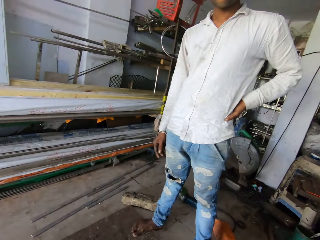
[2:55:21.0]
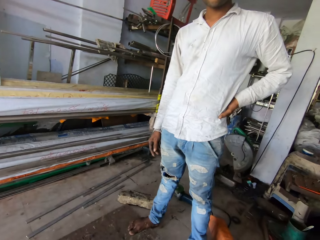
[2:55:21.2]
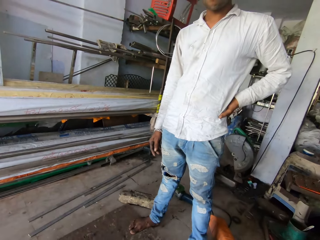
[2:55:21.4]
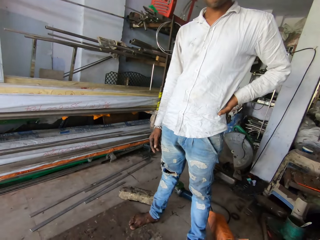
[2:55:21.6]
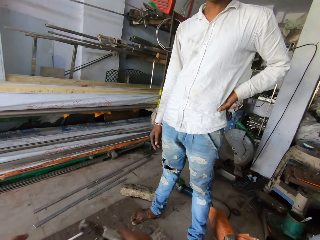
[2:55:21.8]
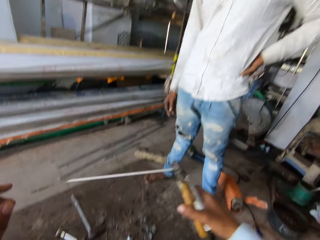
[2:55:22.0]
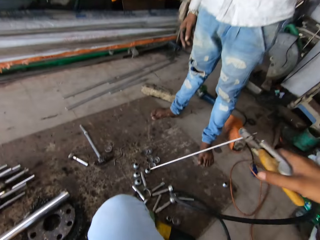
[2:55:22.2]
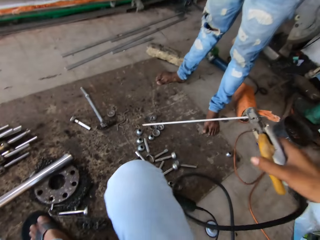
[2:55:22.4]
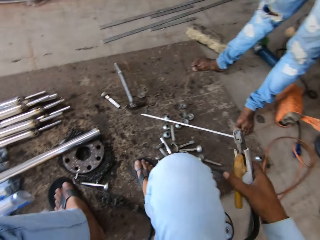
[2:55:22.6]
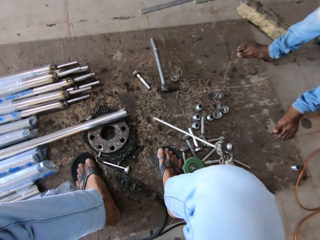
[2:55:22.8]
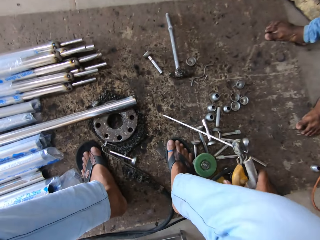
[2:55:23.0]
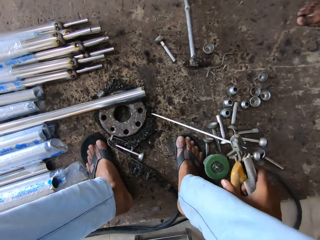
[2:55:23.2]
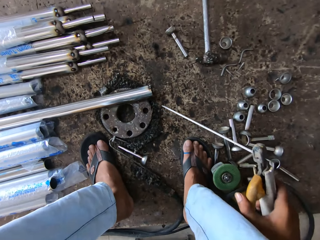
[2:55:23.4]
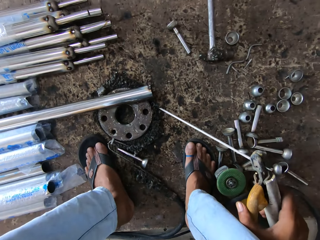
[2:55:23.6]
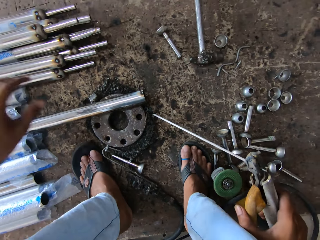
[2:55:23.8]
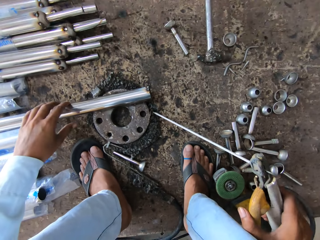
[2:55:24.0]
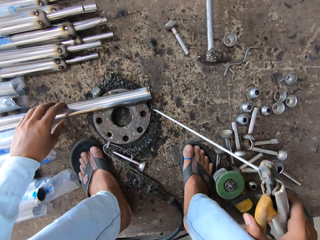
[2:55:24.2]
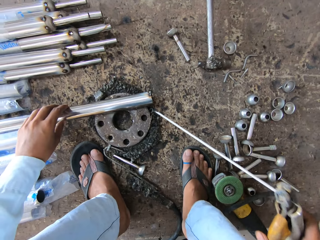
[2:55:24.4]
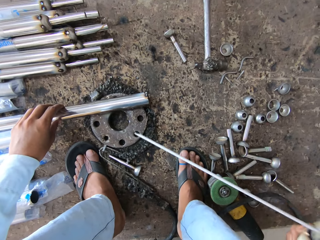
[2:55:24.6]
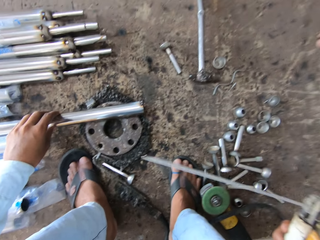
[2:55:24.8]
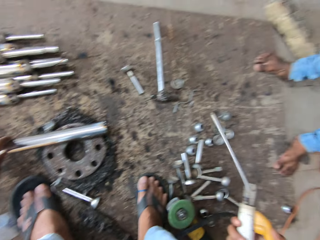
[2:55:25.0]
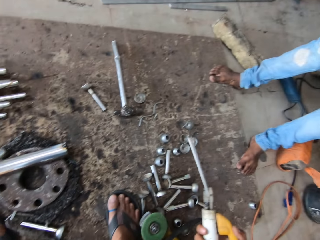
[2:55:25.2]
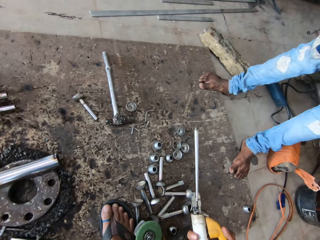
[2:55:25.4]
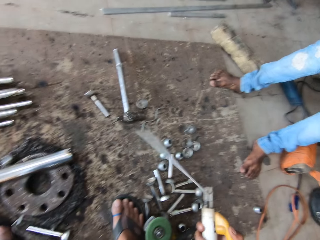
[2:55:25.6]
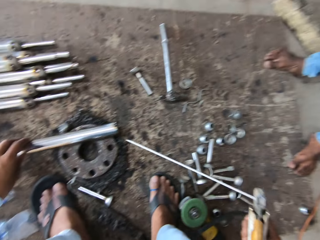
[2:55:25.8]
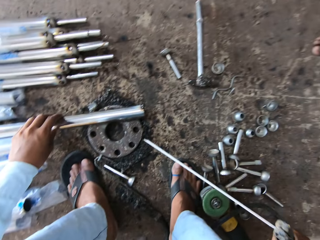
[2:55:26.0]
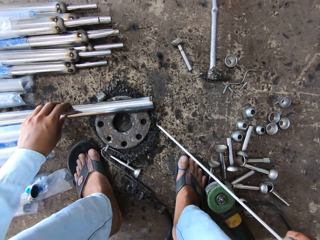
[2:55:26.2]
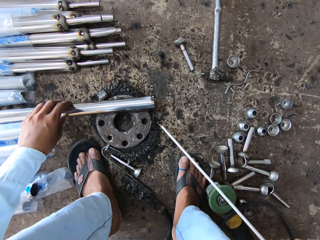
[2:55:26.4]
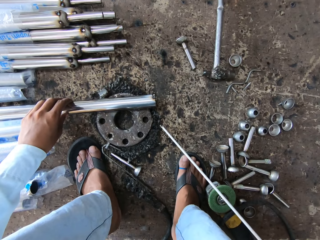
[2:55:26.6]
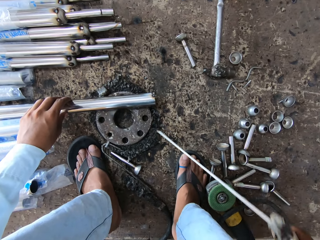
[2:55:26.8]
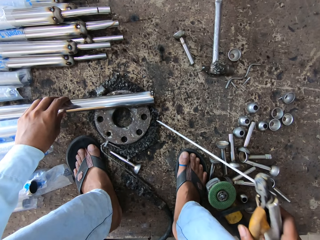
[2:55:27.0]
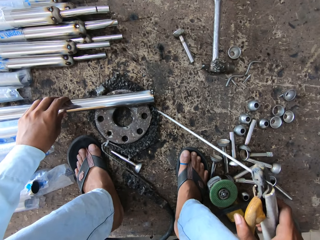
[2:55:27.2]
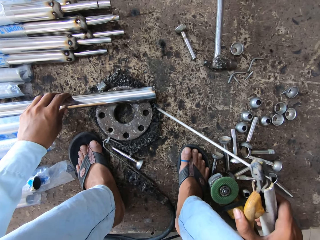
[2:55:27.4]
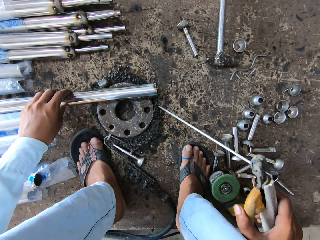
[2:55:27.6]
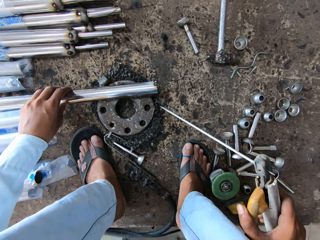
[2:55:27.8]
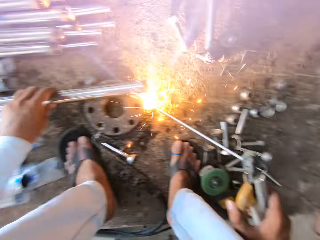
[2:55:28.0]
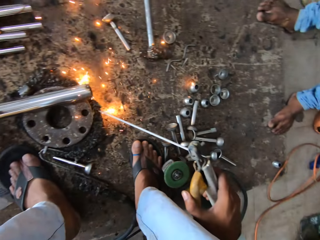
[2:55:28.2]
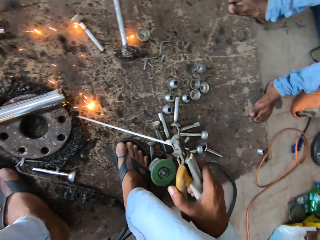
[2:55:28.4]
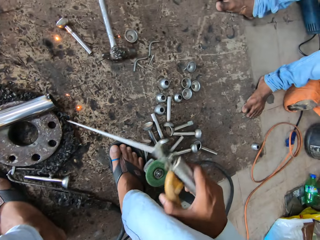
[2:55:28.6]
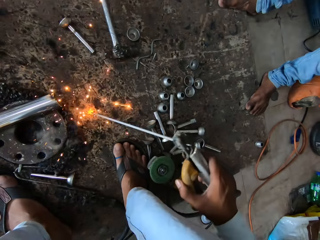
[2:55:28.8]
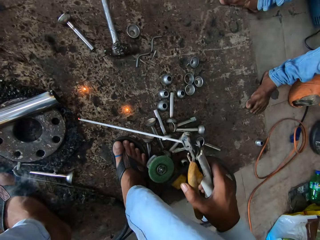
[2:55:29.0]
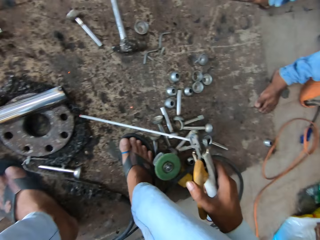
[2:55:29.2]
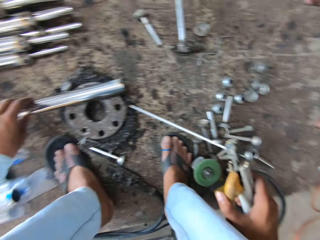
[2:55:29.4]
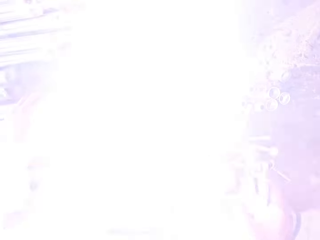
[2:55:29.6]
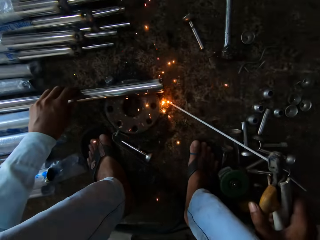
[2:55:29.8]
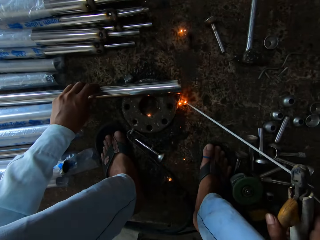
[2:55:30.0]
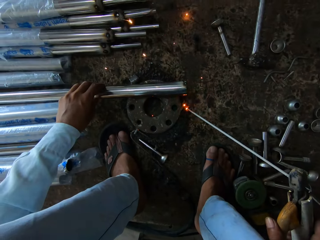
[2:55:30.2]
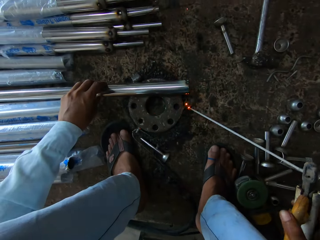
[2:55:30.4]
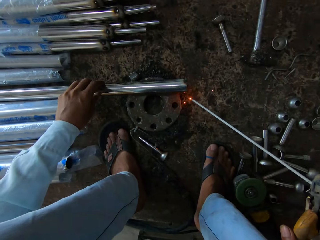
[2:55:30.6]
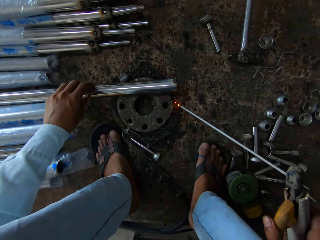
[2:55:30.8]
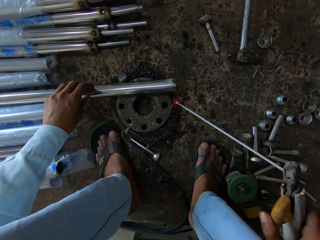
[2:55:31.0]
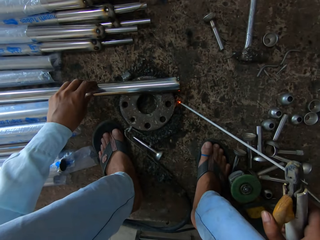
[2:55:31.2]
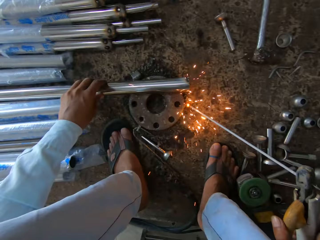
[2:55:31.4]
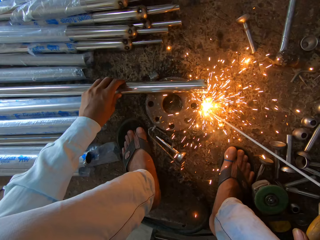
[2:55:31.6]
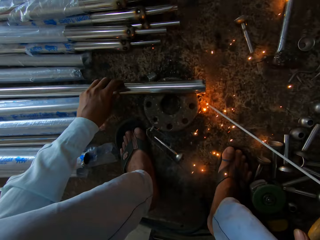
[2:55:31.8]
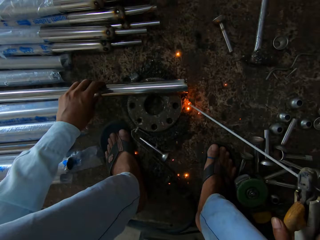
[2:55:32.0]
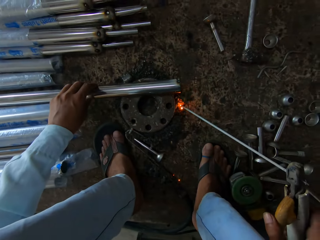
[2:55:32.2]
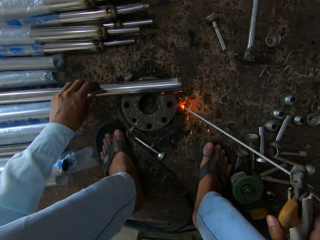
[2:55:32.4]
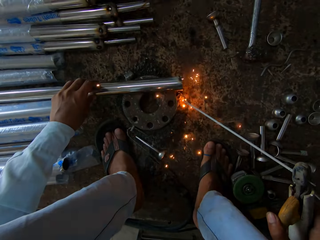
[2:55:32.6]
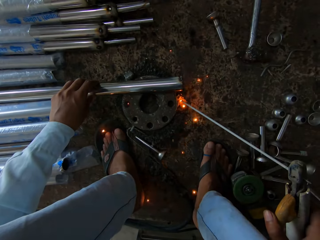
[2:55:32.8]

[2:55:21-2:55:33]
The camera wearer welds a plate on the ground. They touch the metal. They weld the metal.

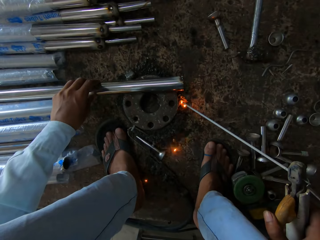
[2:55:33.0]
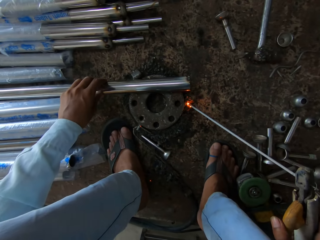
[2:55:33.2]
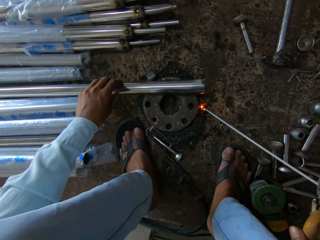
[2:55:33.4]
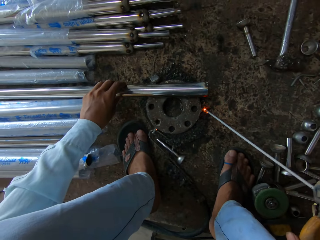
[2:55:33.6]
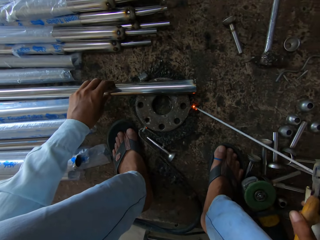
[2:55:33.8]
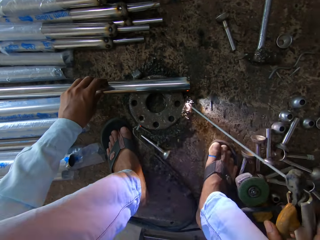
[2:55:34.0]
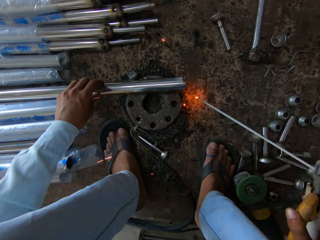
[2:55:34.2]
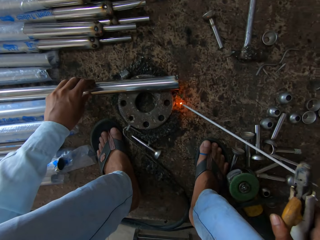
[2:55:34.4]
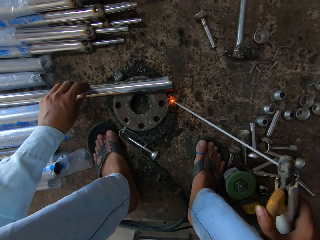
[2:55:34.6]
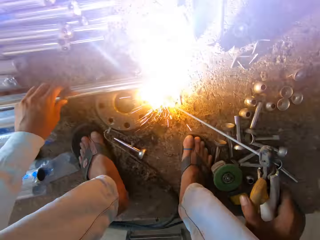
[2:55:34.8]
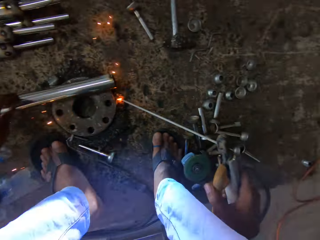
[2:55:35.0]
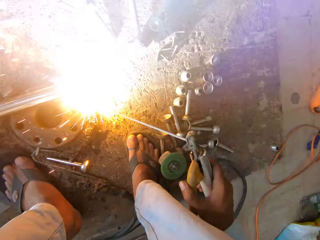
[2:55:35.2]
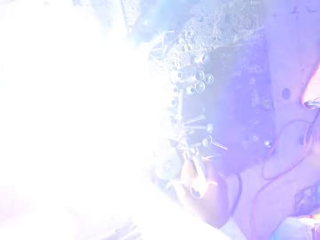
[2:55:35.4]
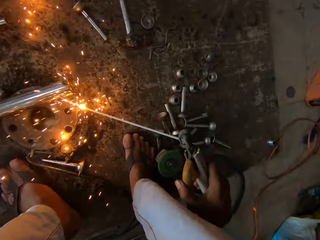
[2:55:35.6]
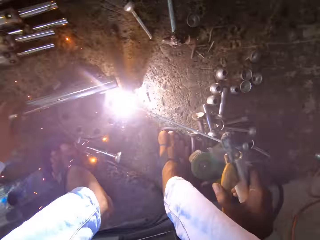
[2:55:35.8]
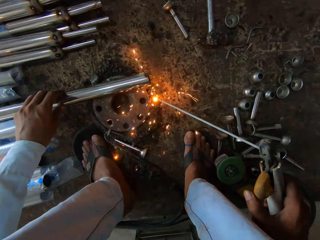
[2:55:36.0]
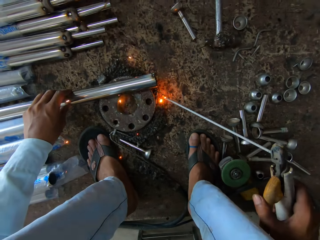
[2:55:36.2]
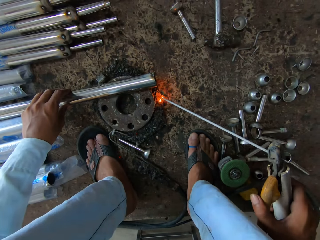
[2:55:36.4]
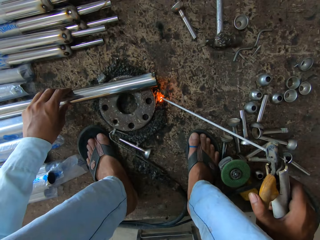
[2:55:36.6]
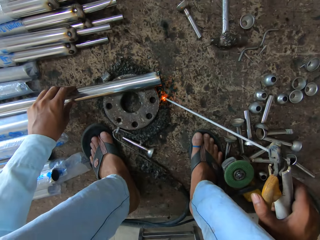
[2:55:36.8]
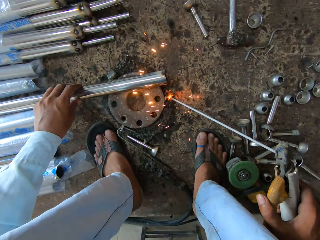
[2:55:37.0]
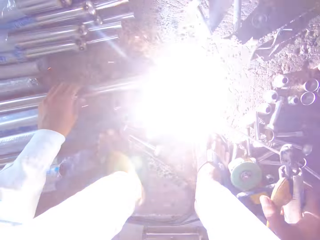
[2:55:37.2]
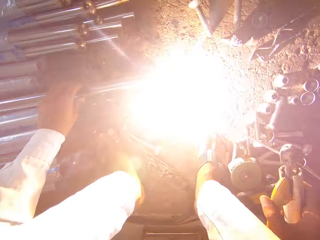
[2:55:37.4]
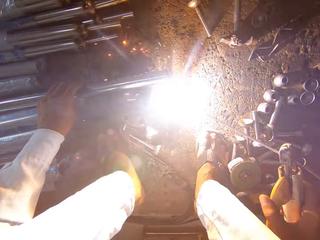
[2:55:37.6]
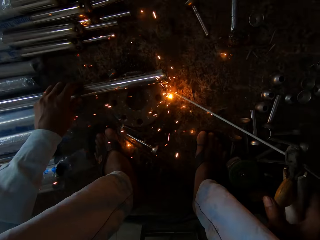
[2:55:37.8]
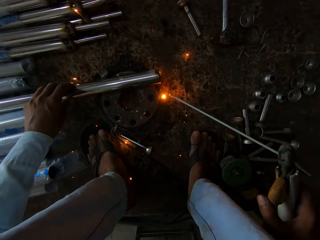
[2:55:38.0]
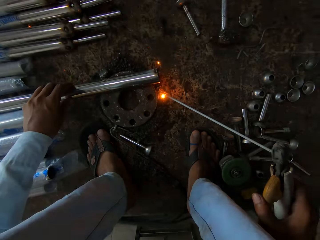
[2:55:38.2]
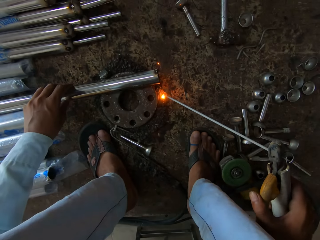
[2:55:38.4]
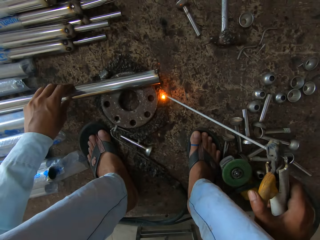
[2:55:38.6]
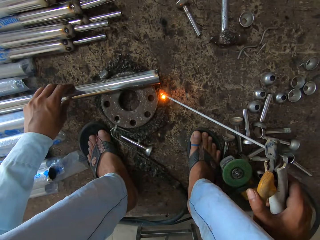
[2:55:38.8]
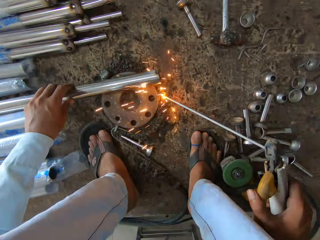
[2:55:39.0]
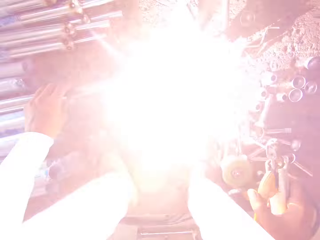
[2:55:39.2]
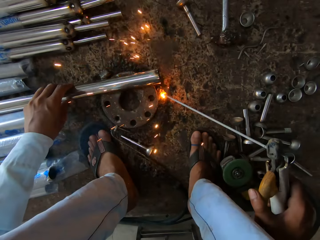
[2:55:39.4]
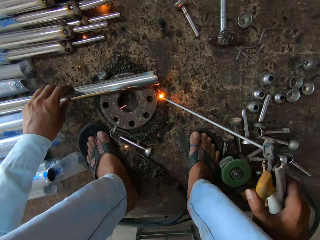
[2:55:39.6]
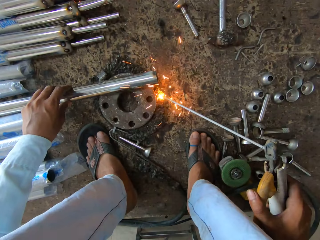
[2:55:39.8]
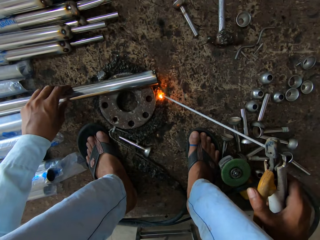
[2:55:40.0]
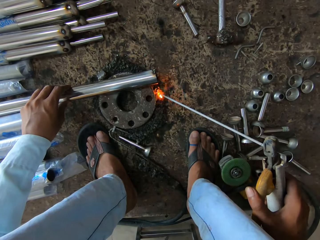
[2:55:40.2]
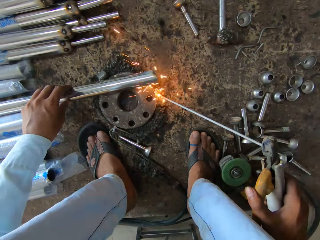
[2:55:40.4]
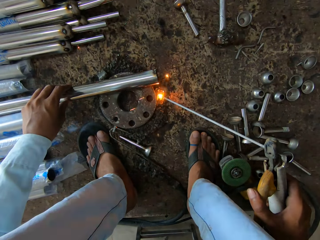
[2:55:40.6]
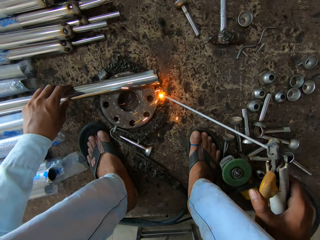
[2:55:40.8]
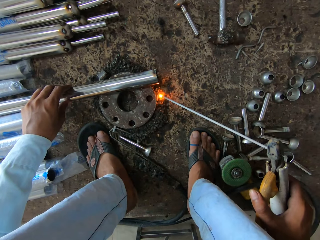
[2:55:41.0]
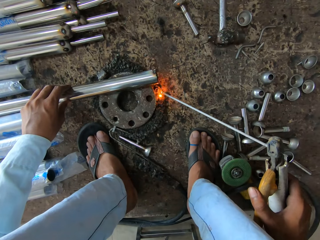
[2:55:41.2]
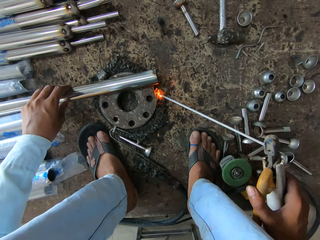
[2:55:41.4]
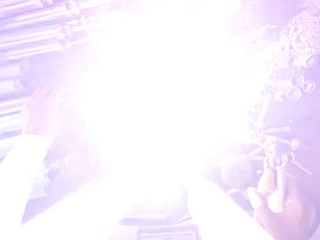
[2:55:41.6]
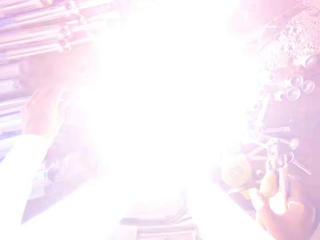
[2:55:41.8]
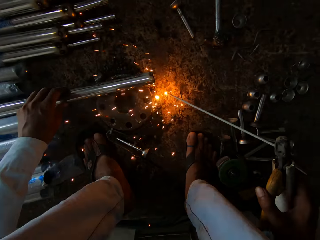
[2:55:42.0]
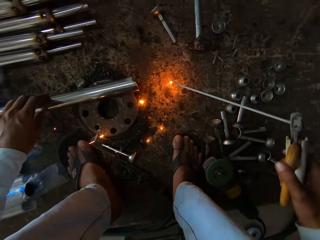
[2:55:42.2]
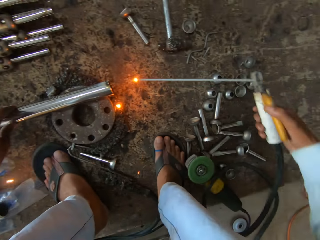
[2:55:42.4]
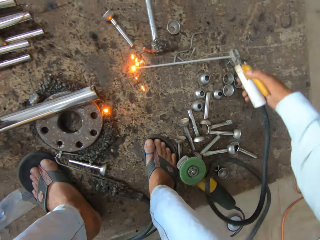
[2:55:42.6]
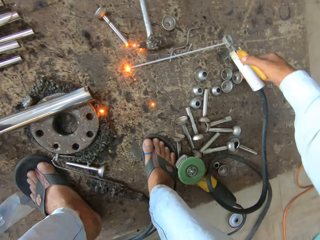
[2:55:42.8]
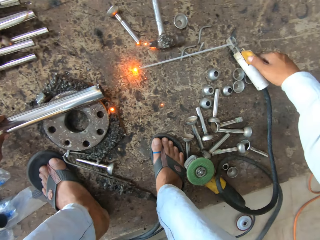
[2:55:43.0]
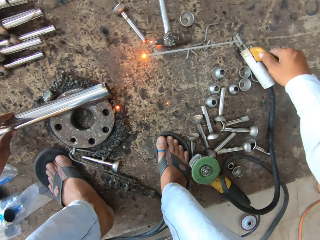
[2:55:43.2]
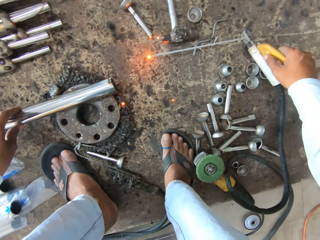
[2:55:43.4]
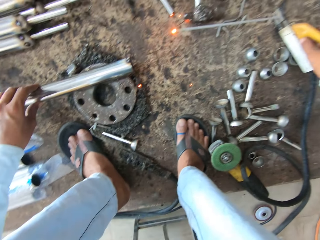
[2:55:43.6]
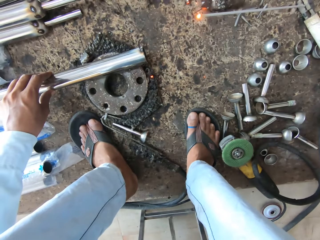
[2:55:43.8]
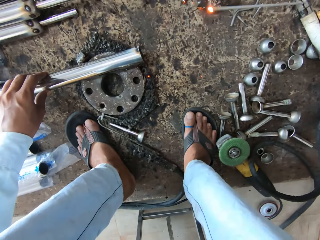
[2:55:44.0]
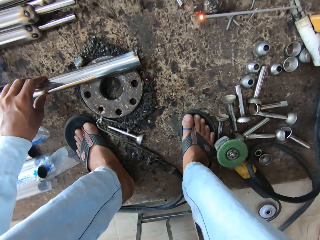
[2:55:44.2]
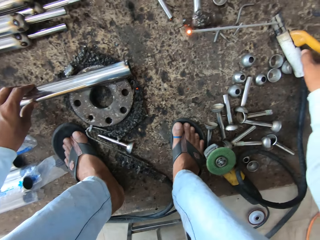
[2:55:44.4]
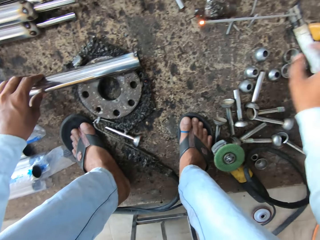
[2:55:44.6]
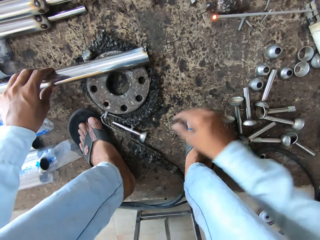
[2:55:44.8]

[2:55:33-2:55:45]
The camera wearer puts the electrode holder on the ground.
